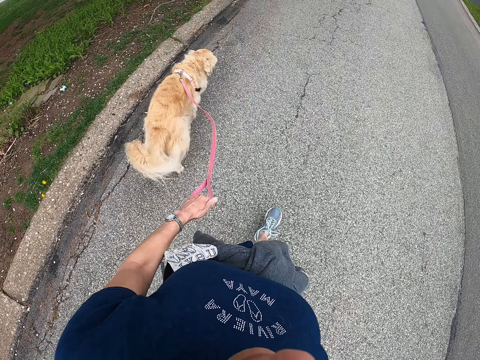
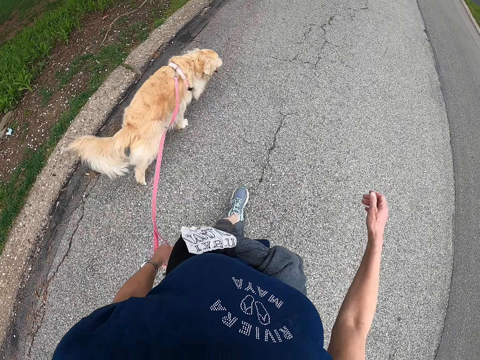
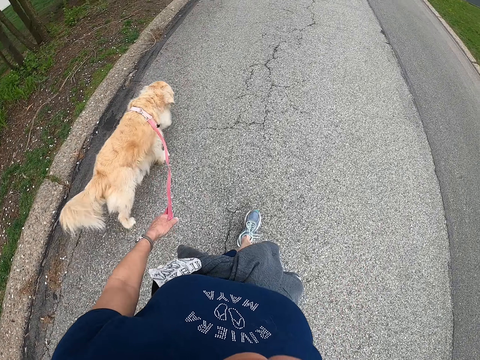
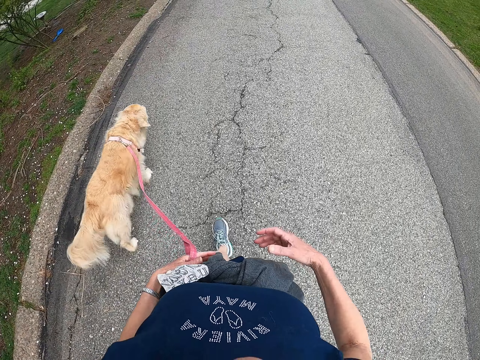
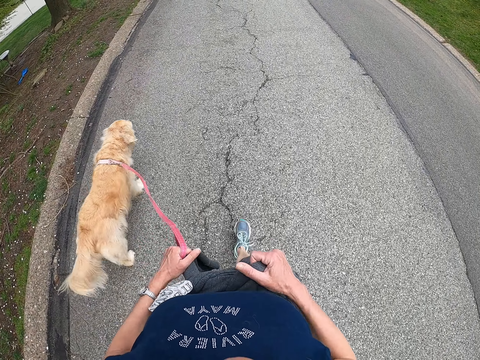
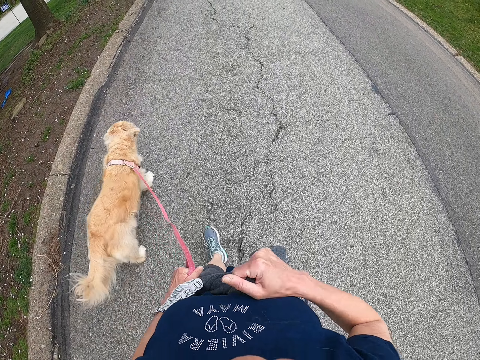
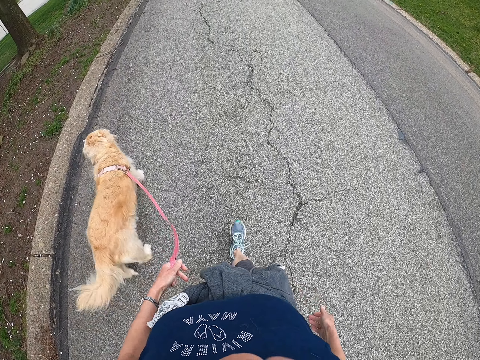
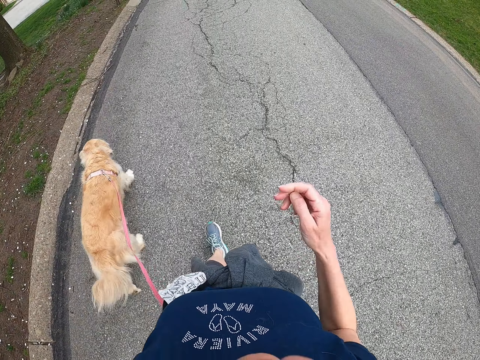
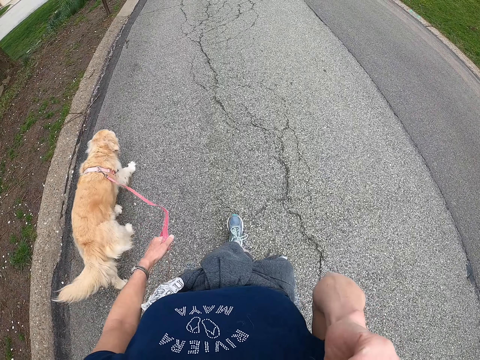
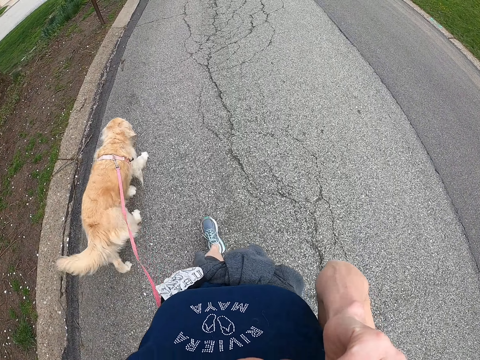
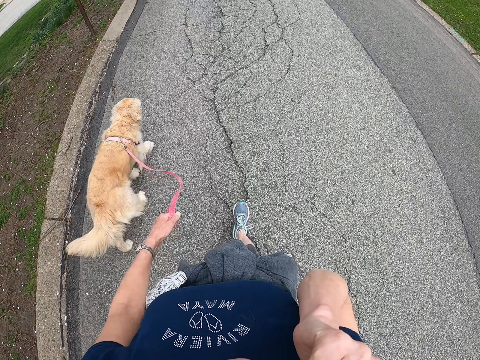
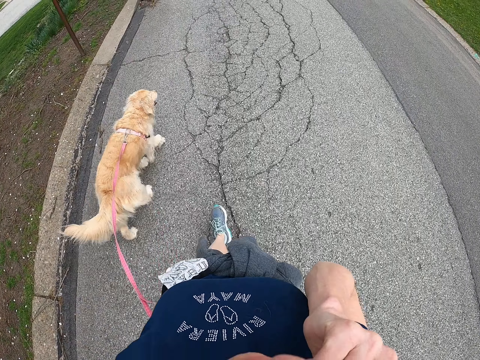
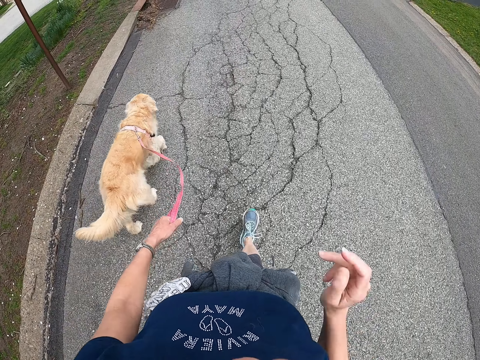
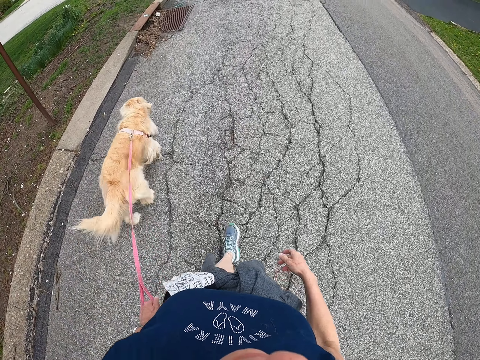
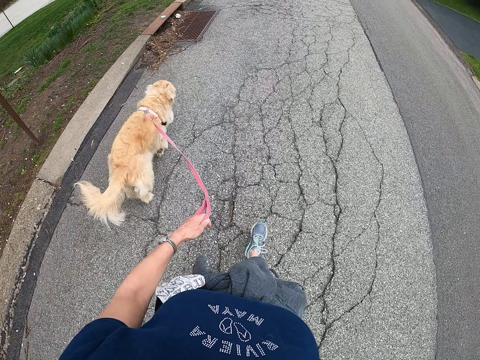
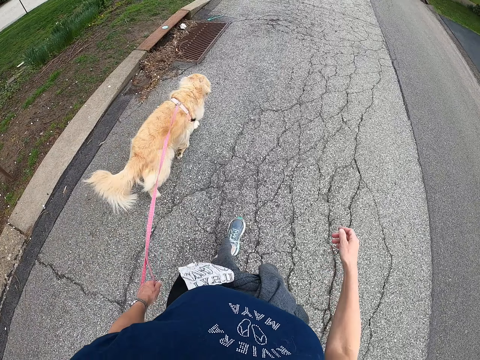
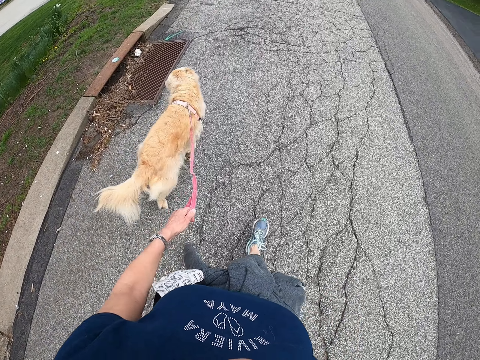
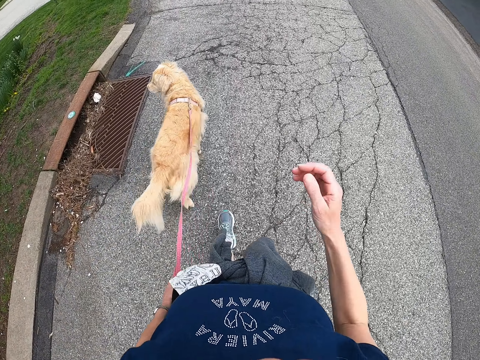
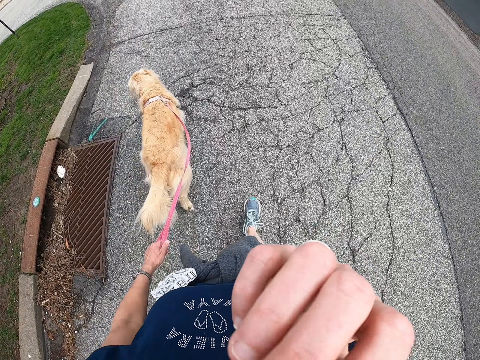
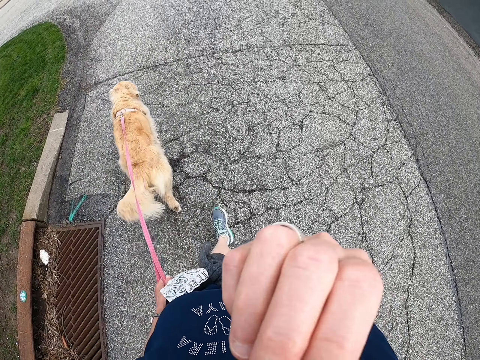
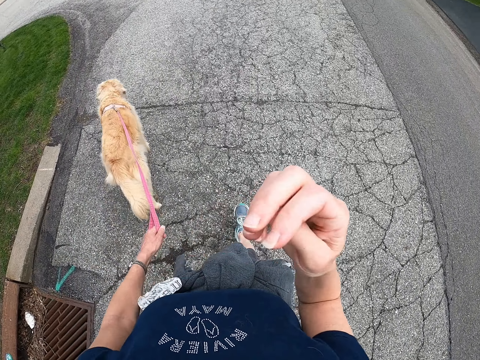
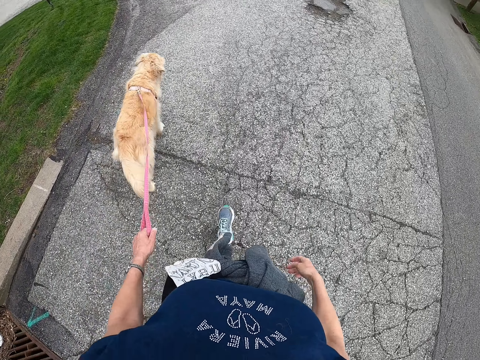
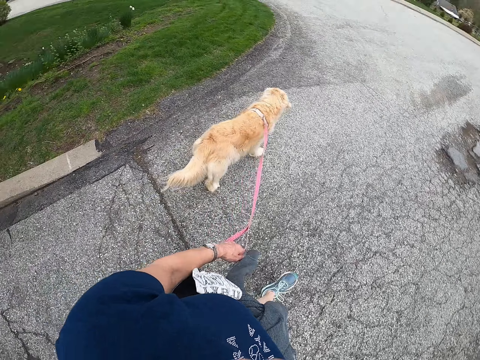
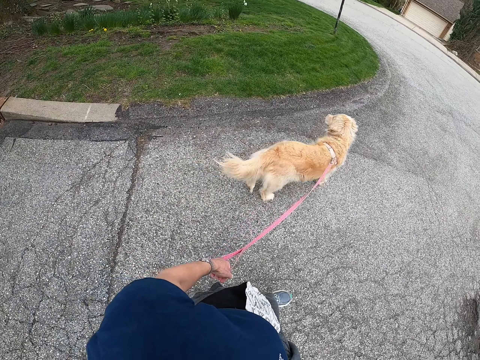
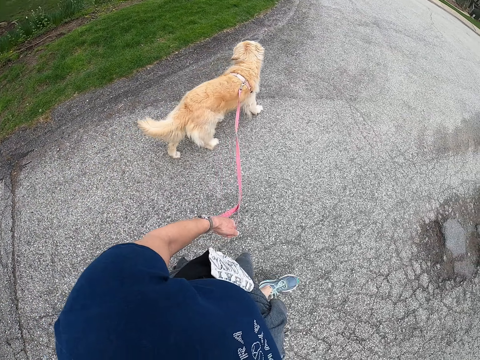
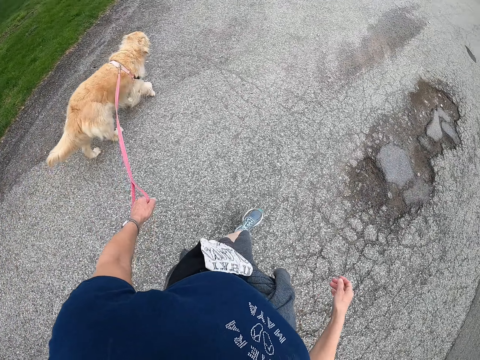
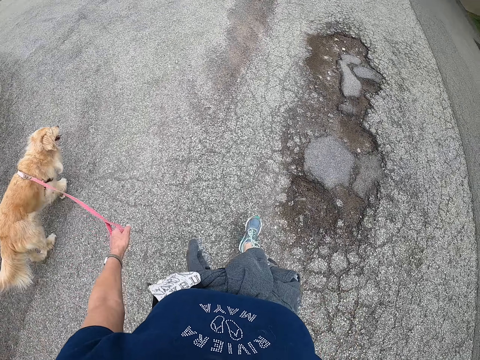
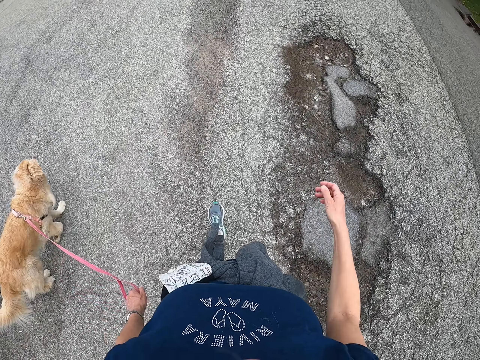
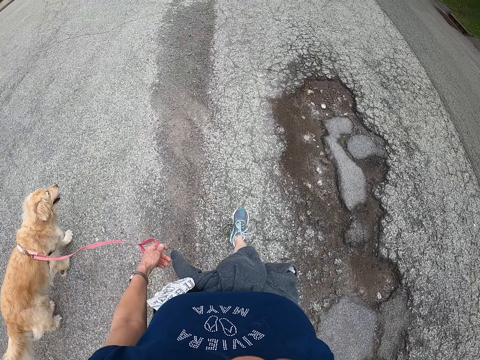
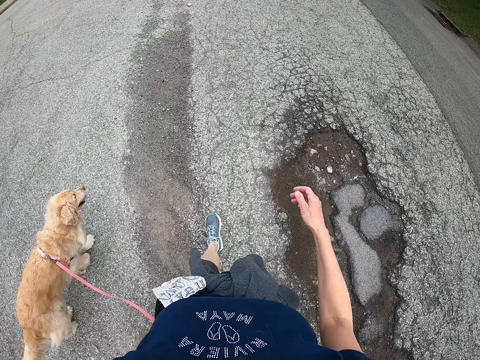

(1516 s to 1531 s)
The camera wearer adjusts the cloth on her waist. She touches her body. She walks a dog. She touches her body. She walks the dog.

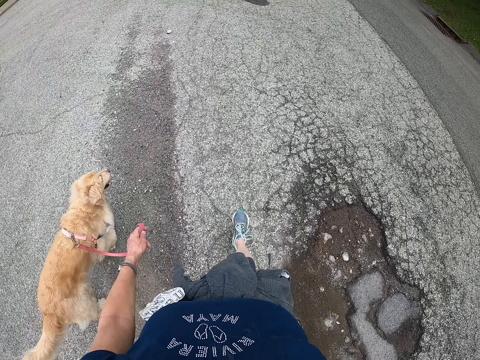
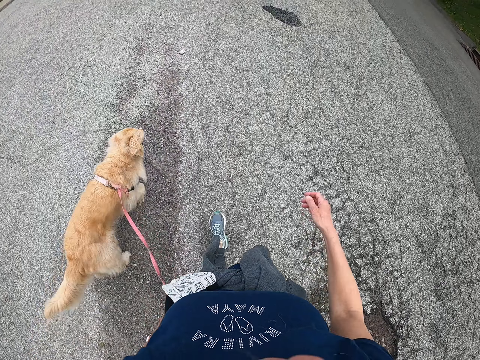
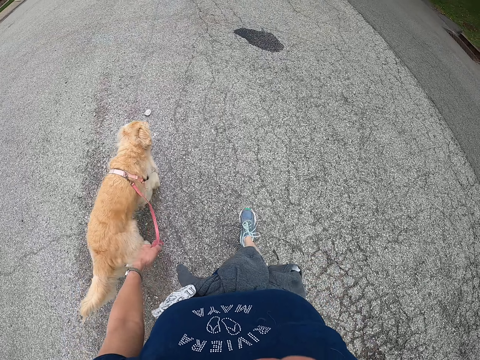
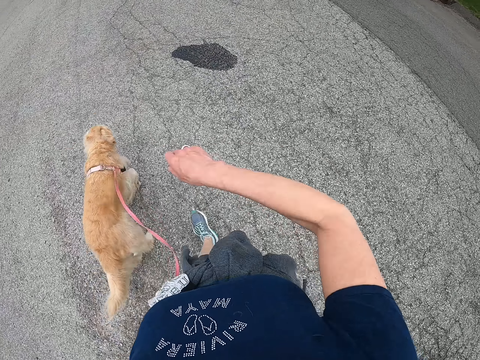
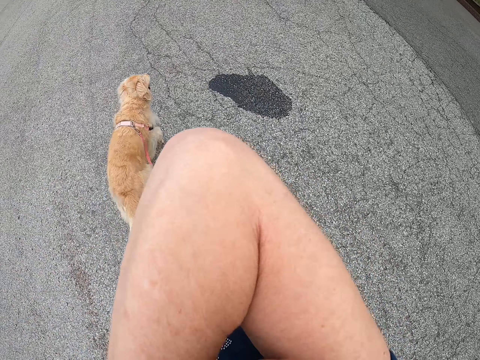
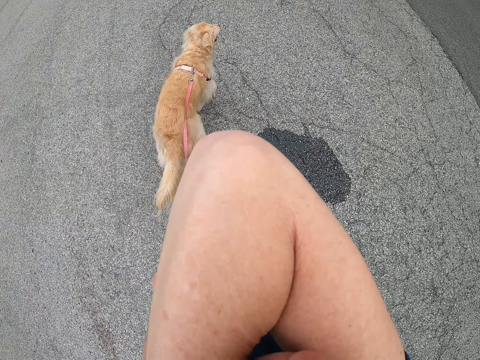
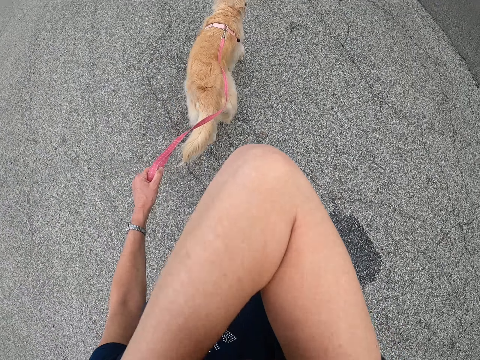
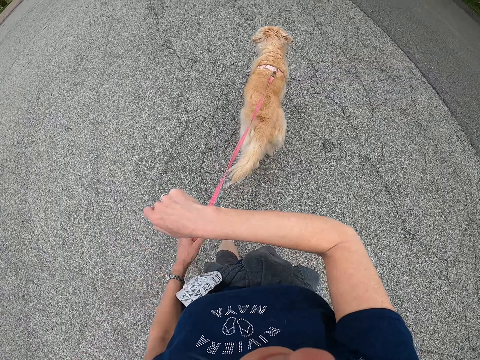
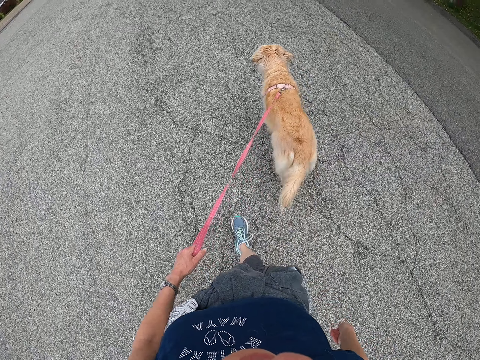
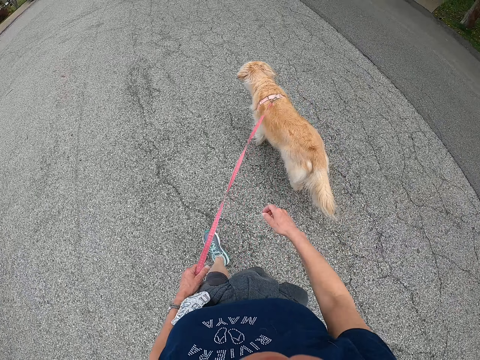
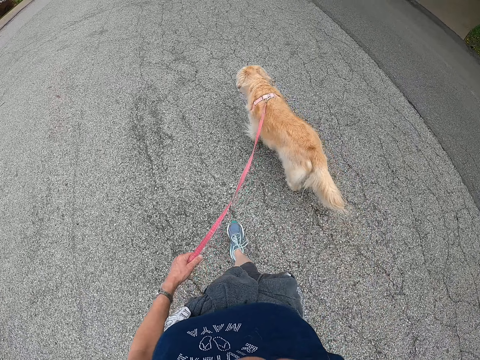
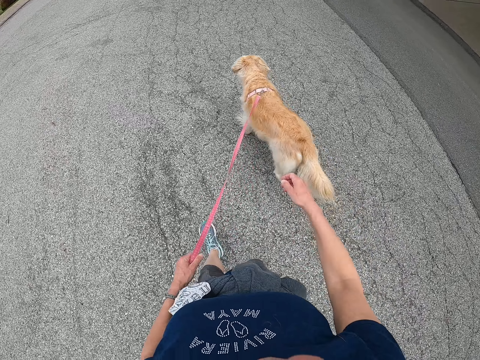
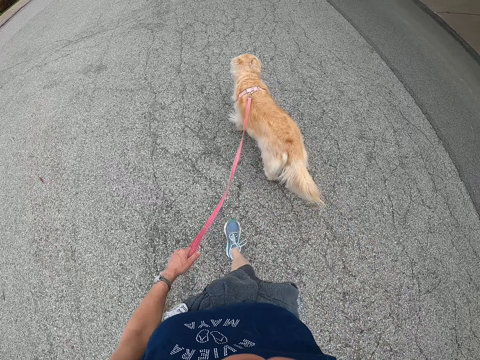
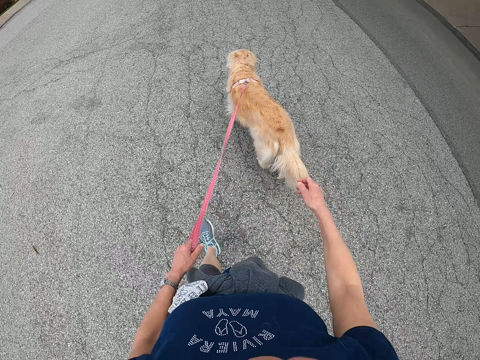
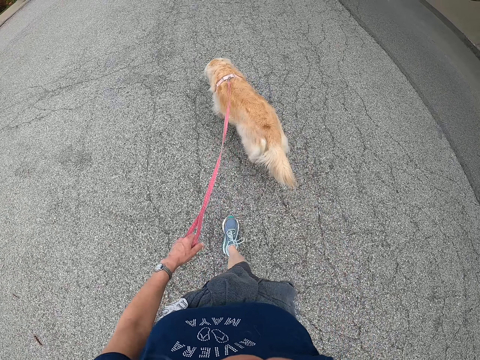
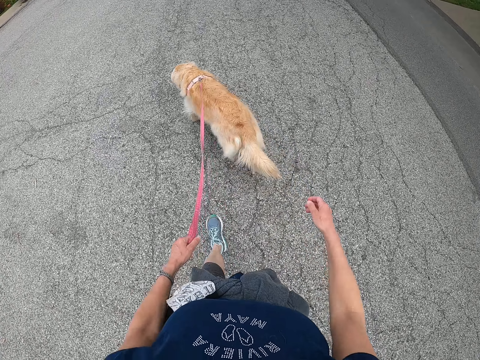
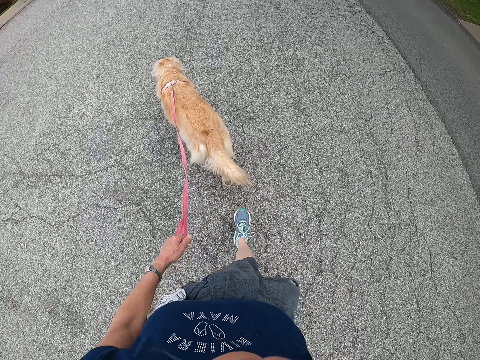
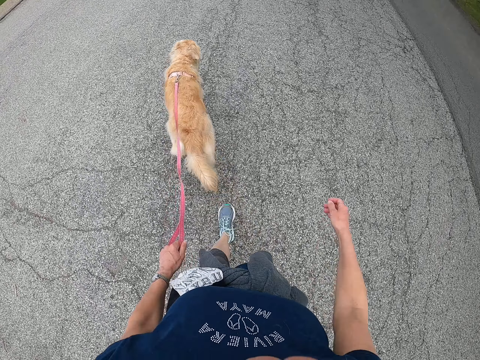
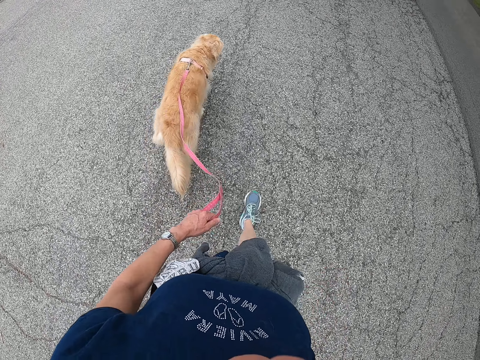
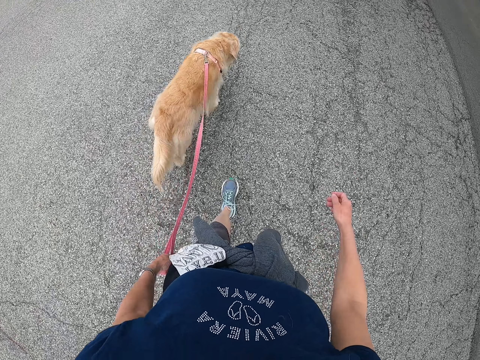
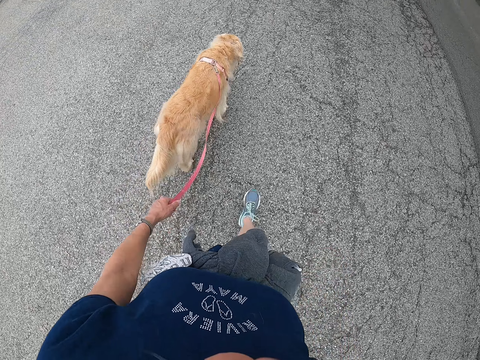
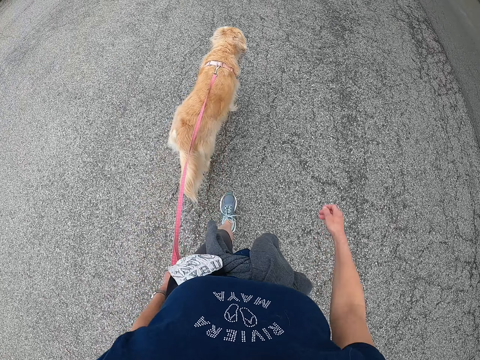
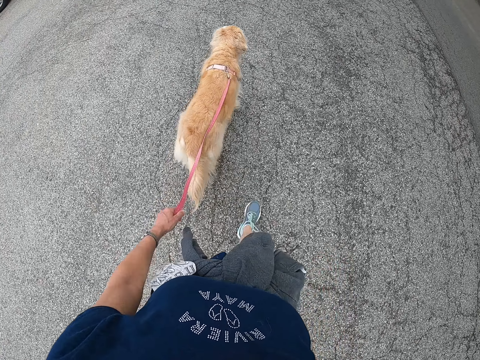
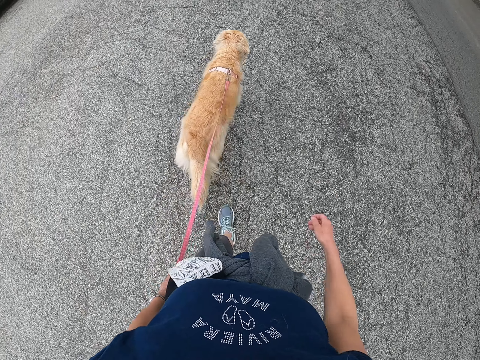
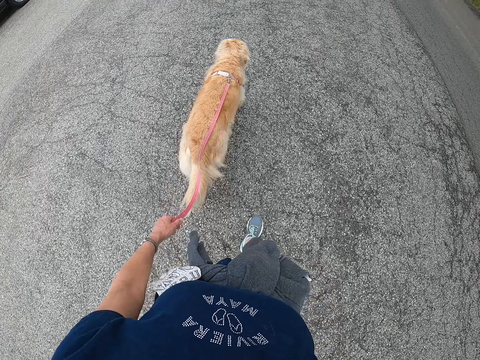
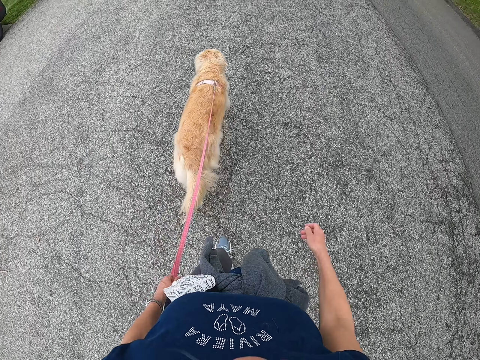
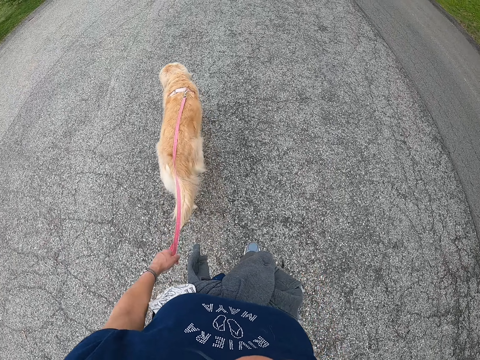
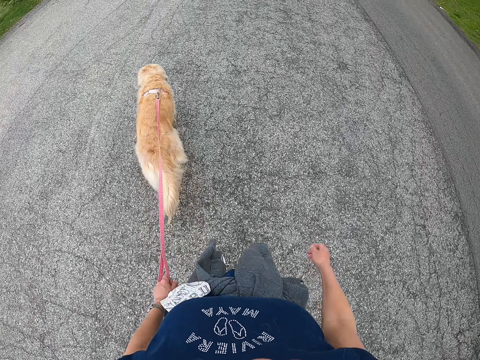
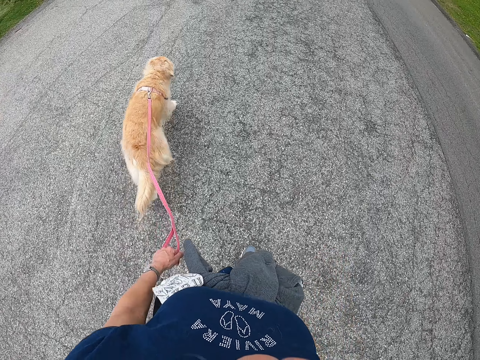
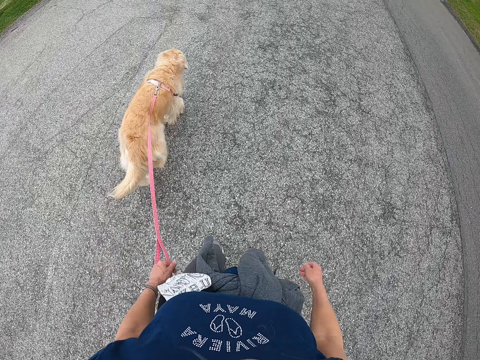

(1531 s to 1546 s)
The camera wearer touches her body. She walks a dog.
